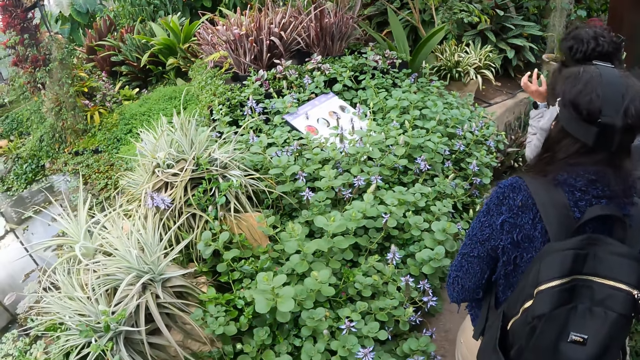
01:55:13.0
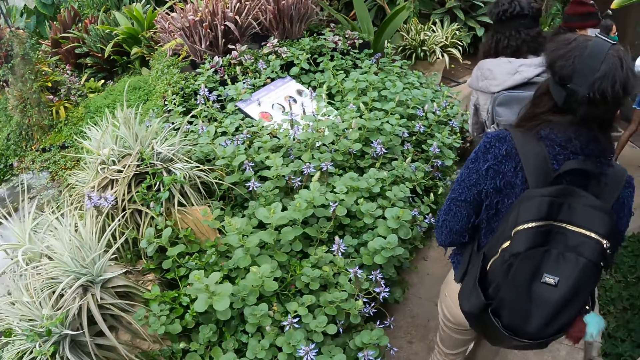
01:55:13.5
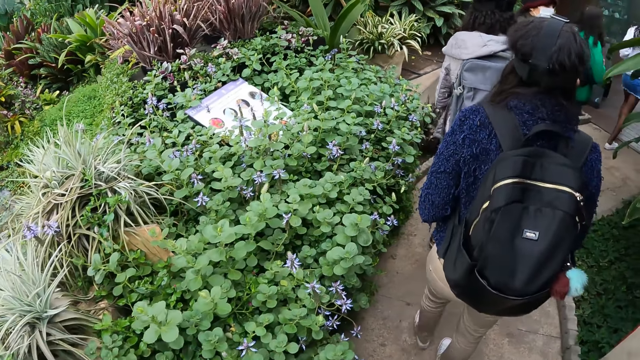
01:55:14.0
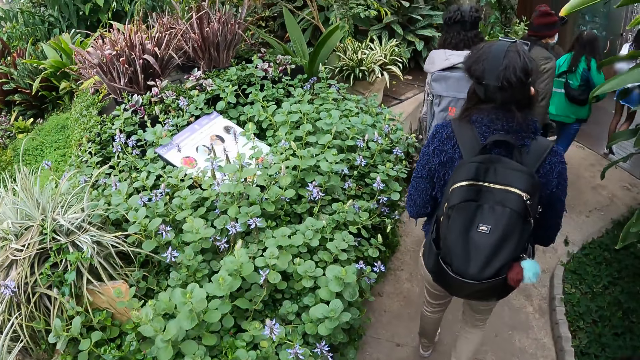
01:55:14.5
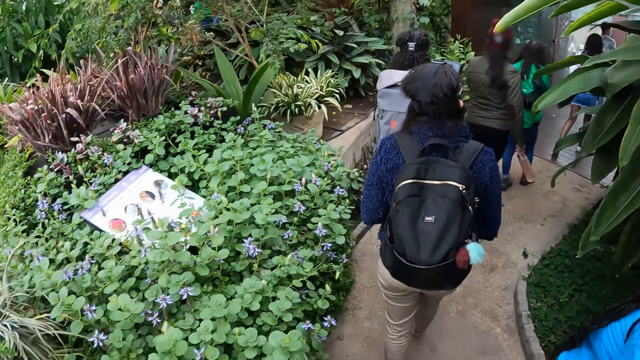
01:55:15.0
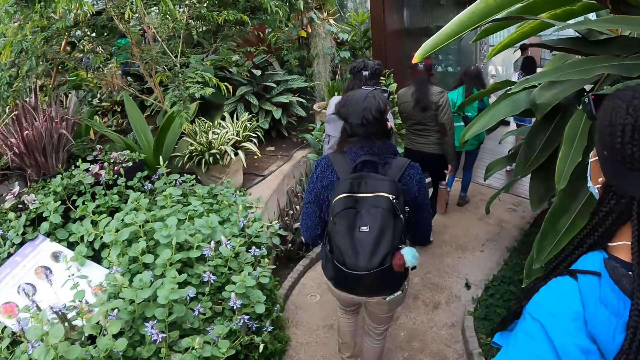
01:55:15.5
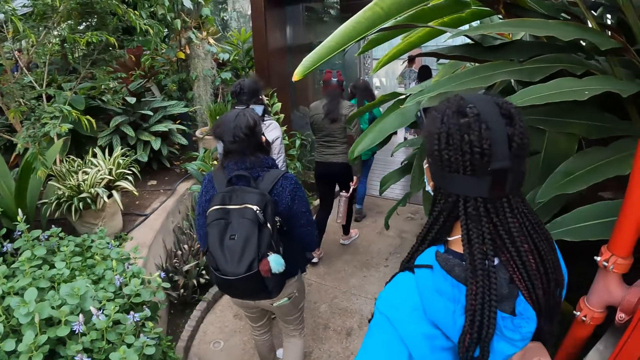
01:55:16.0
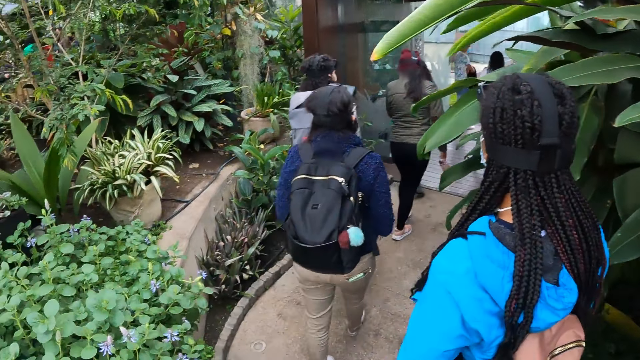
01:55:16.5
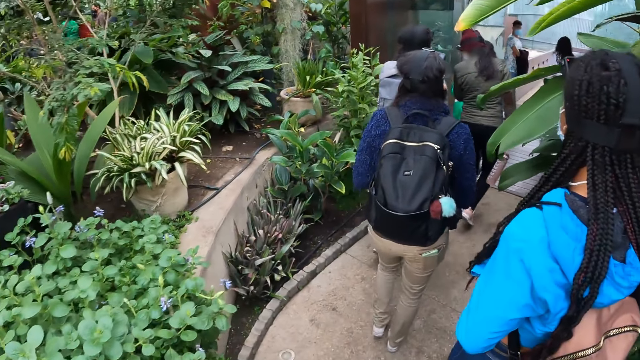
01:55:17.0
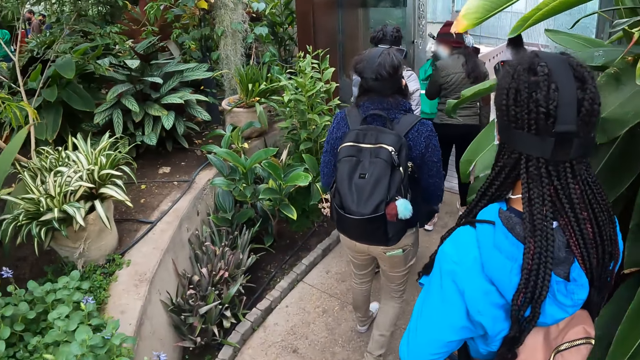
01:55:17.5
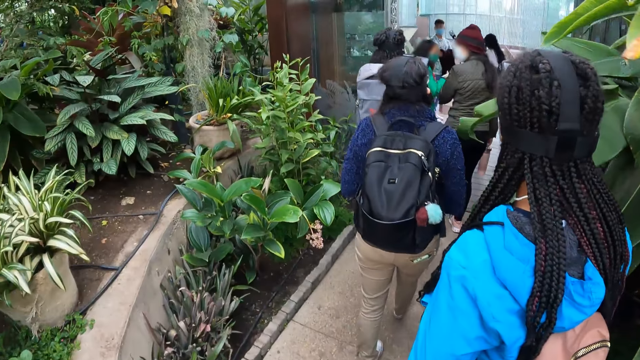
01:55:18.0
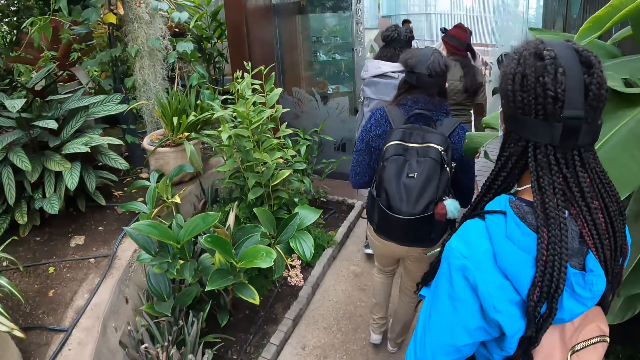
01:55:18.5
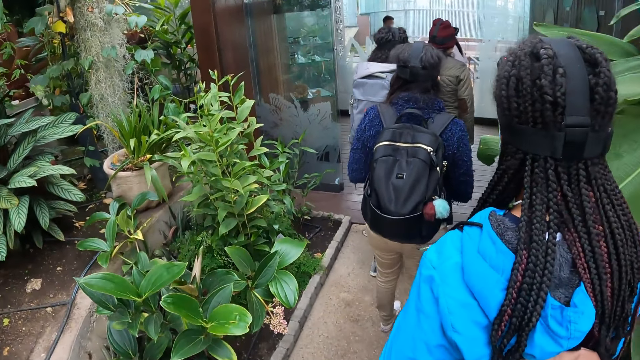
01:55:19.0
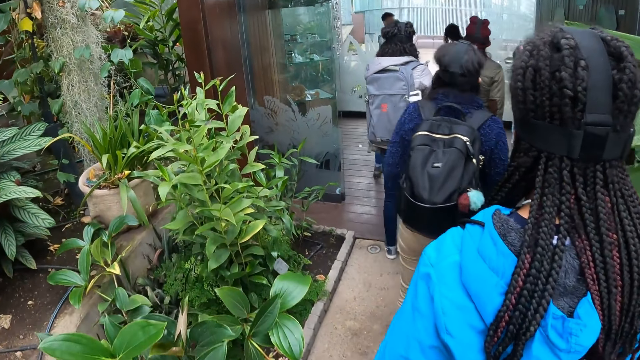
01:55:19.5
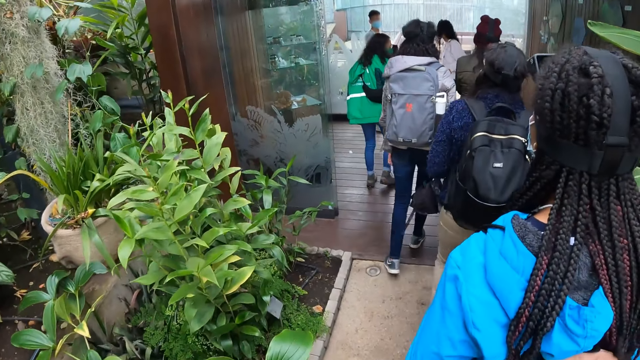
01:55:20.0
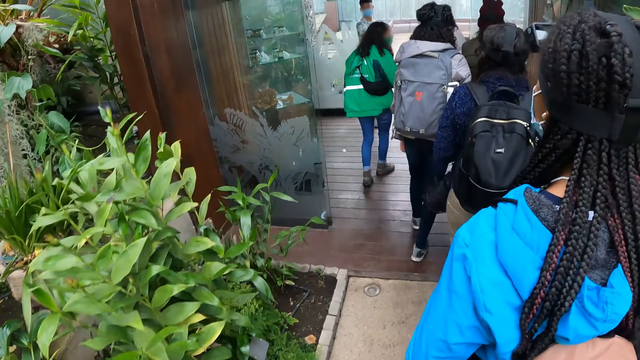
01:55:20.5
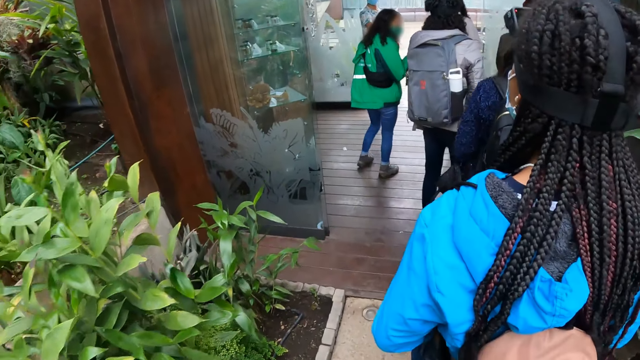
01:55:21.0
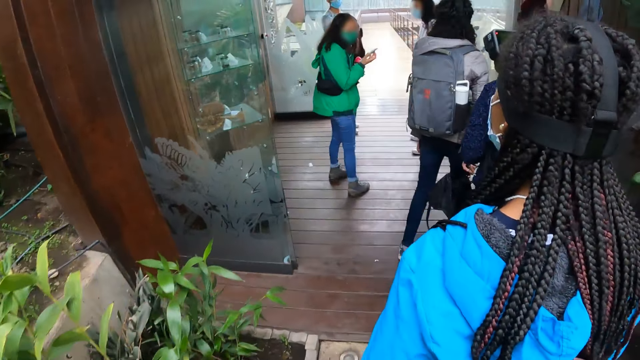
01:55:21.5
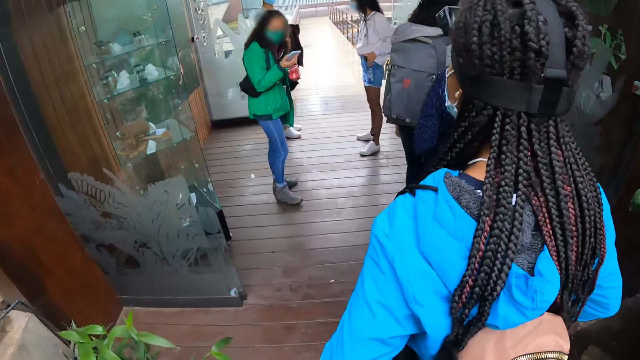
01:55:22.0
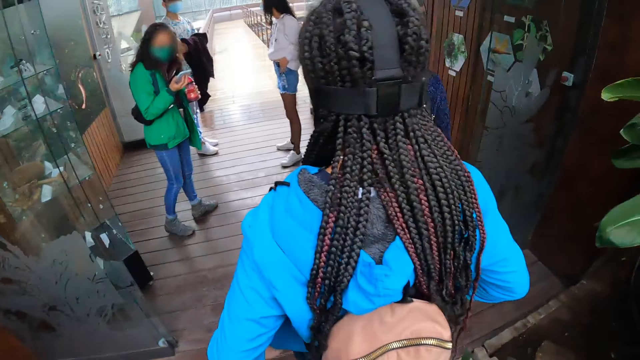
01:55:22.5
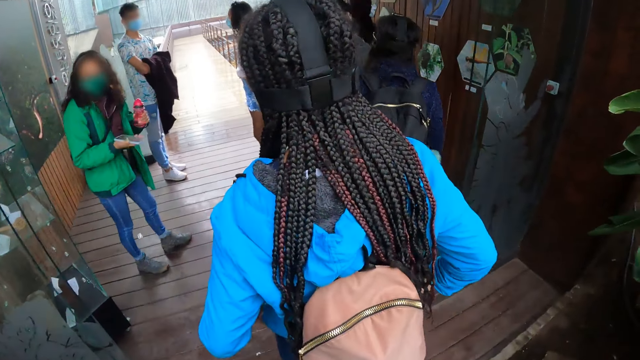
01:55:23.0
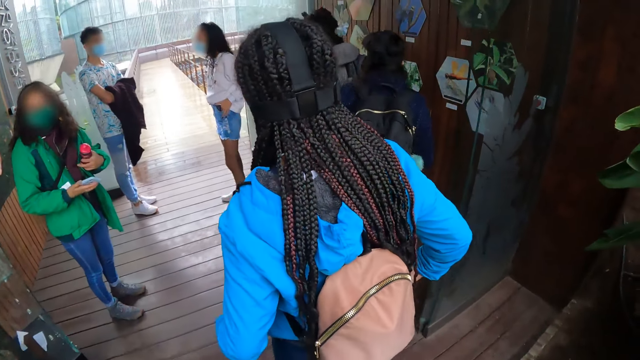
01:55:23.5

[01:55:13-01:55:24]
The camera wearer walks on the pathway. The instructor operates a phone in her right hand.

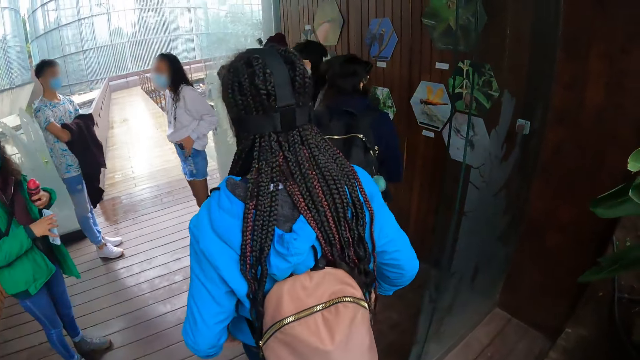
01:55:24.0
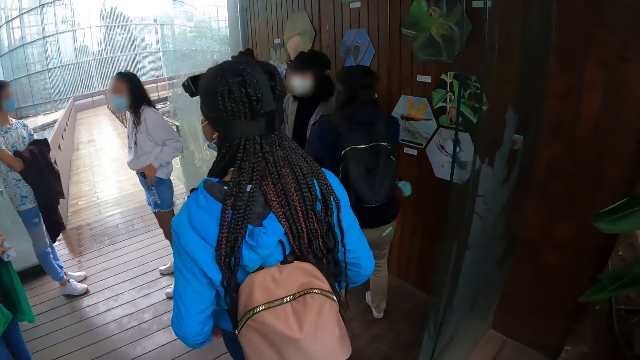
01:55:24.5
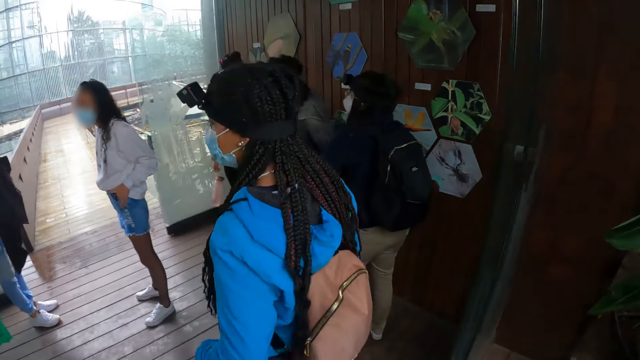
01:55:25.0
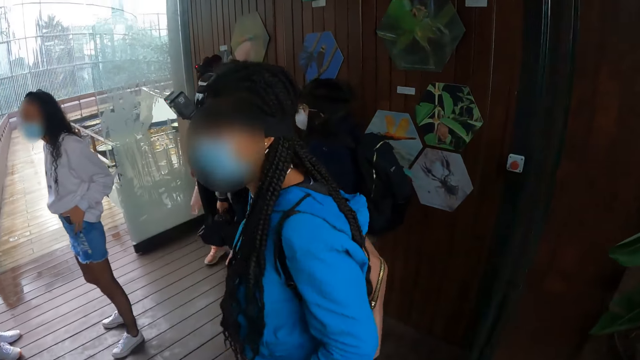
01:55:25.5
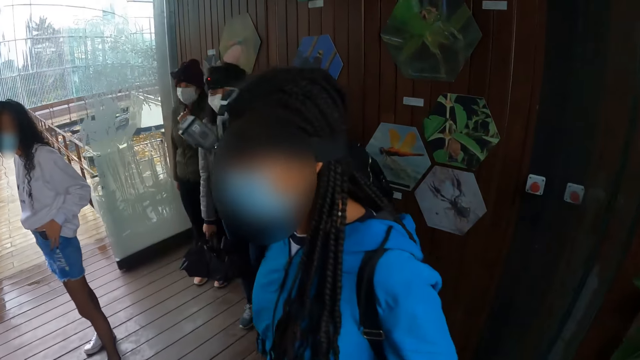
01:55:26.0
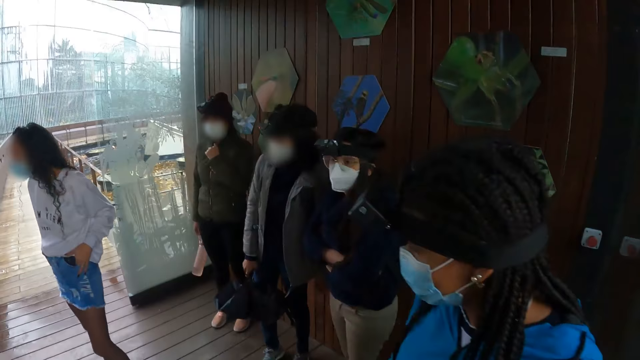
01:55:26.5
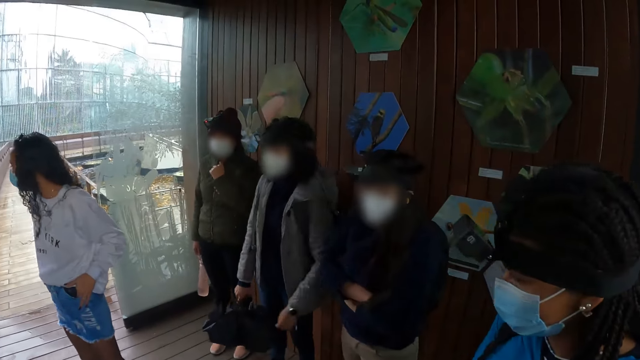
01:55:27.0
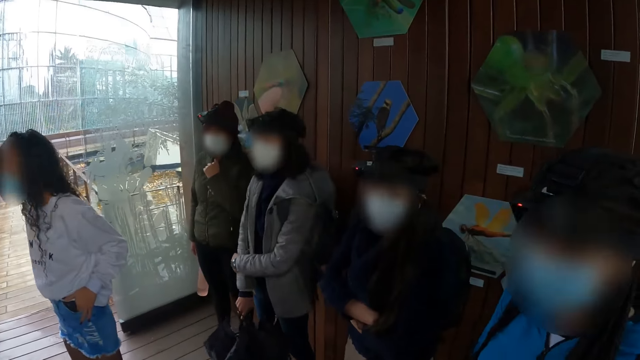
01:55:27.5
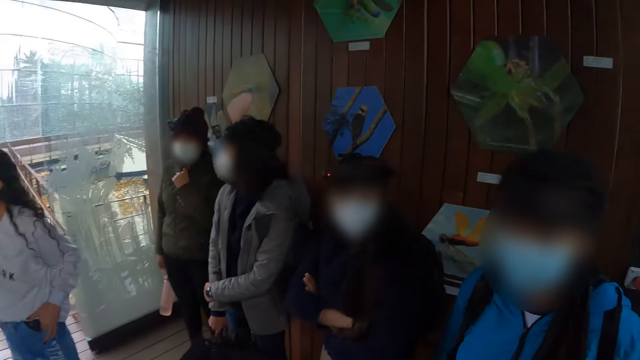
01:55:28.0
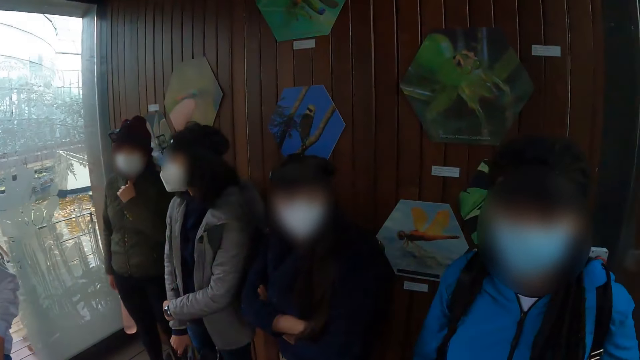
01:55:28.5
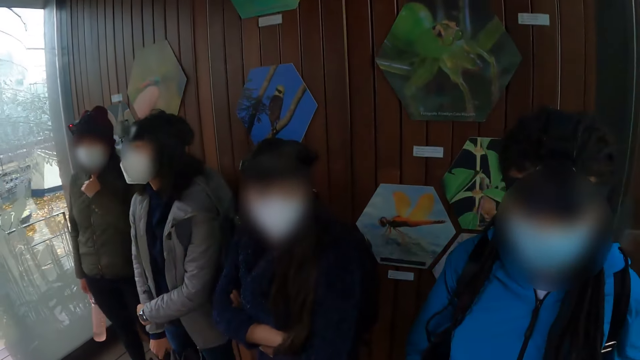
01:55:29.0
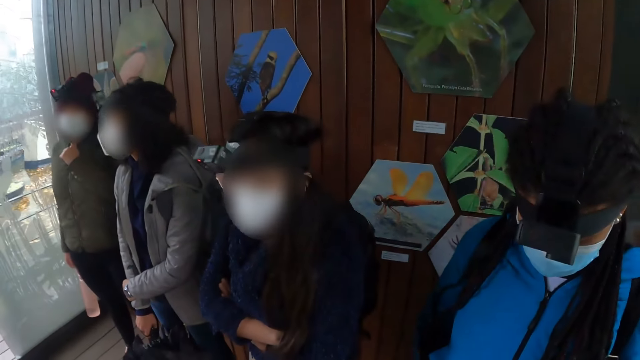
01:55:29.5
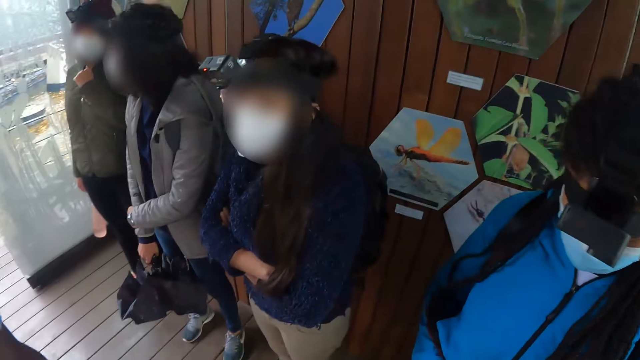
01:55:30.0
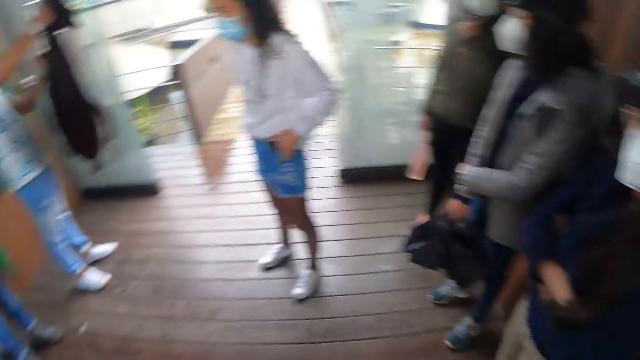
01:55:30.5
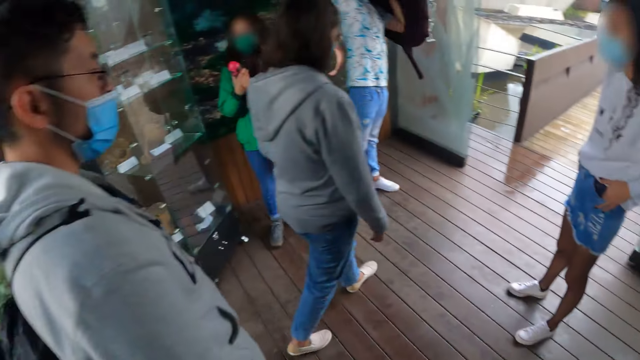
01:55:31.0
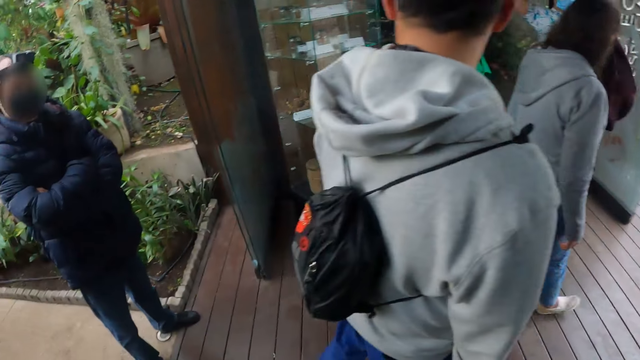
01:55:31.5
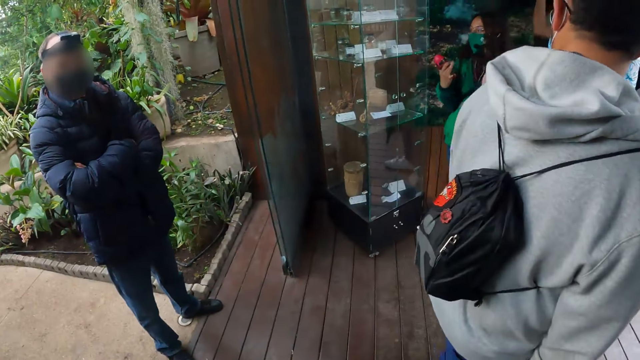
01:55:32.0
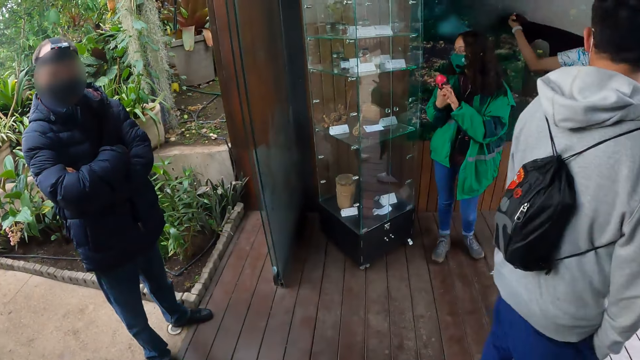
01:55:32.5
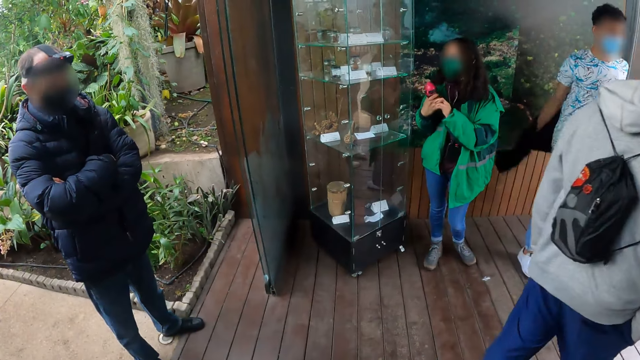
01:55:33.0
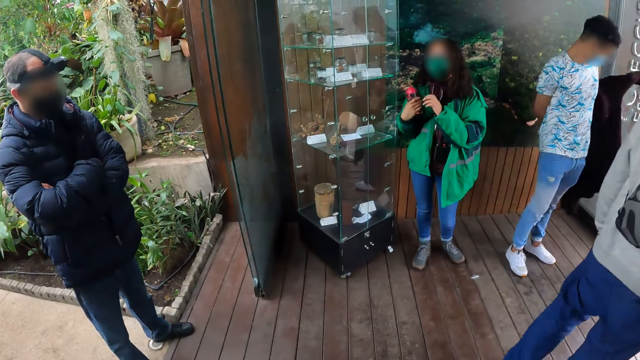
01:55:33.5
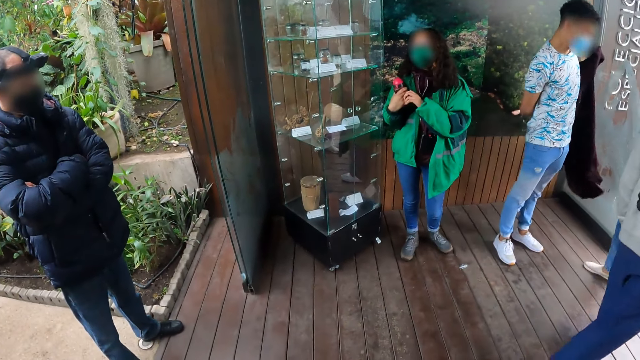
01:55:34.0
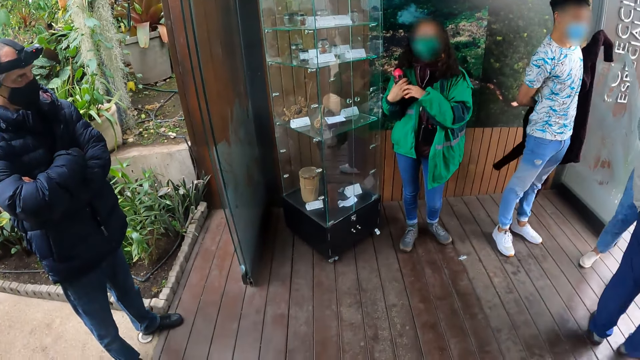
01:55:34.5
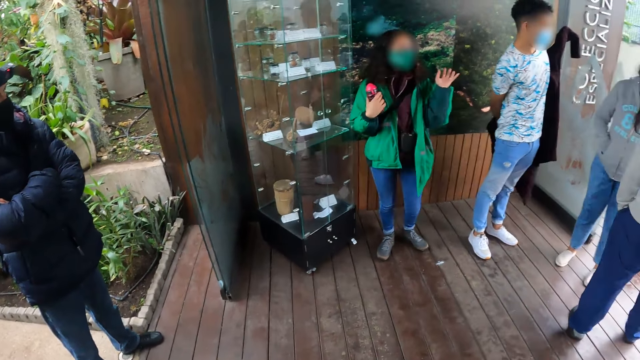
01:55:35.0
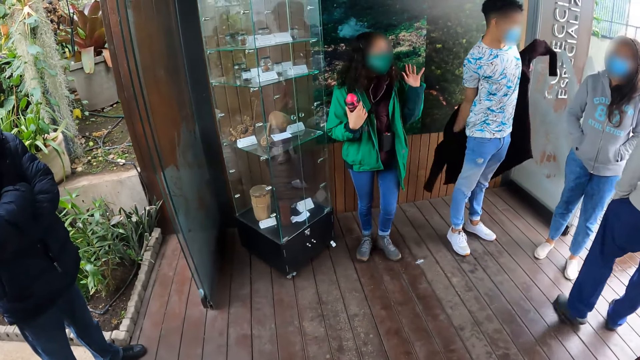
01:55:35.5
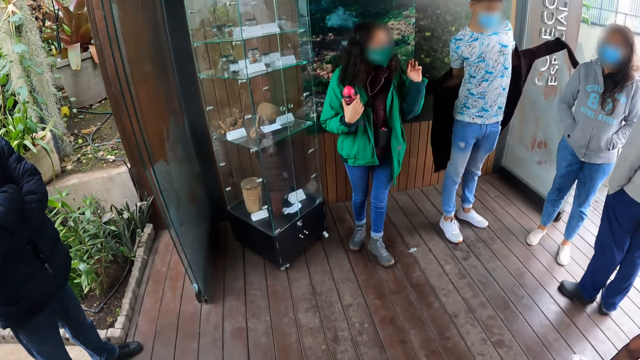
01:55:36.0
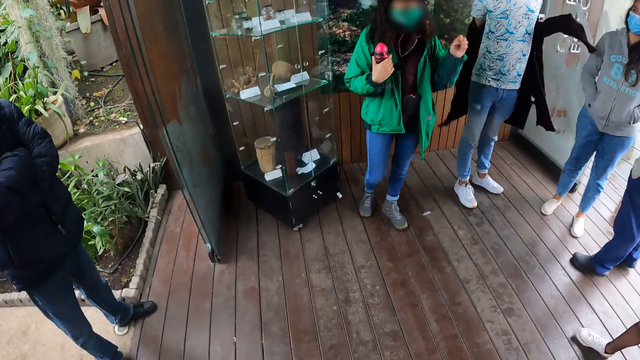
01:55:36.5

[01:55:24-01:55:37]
The instructor puts the phone in her jacket pocket with her right hand. The camera wearer walks out of the show garden with the group of people. They stand on the ground and stare around. They wait in a show room with the group of people. A man puts on a jacket with his hands. Another man wears a cardigan. A third man and a woman walk past the camera wearer. The instructor addresses the camera wearer and the group of people in the showroom.
